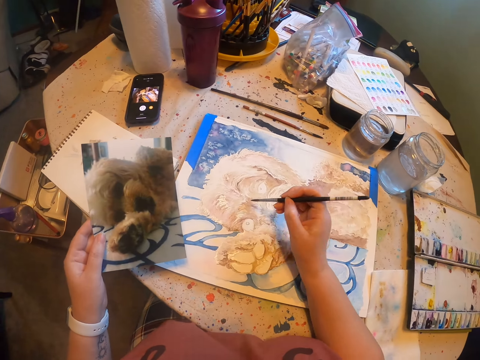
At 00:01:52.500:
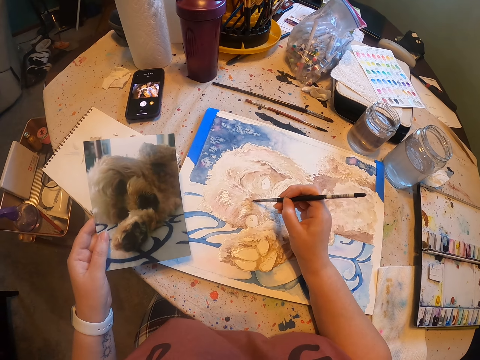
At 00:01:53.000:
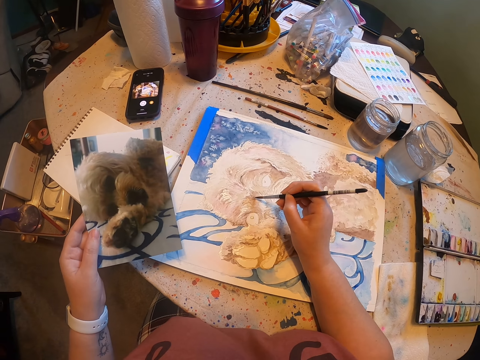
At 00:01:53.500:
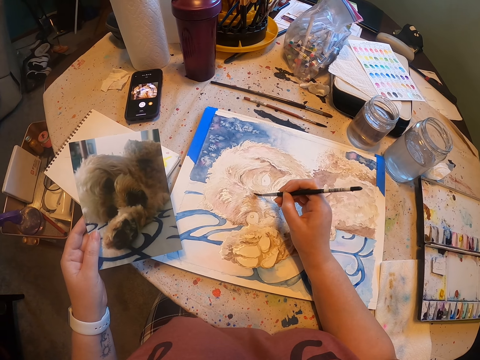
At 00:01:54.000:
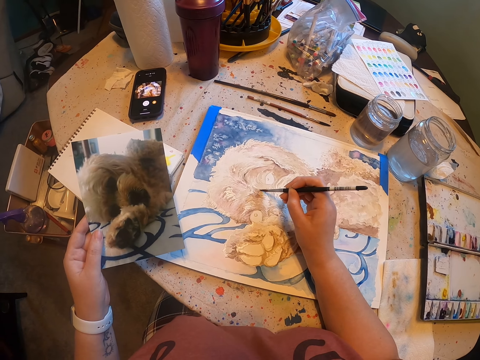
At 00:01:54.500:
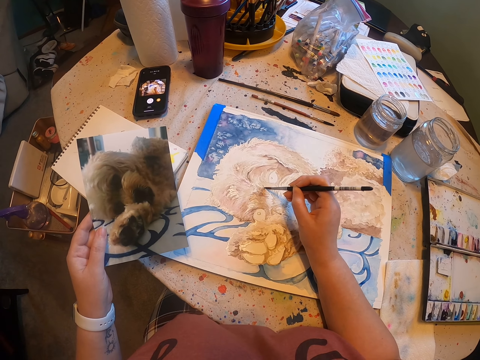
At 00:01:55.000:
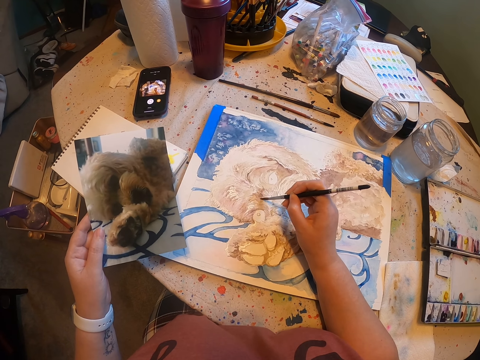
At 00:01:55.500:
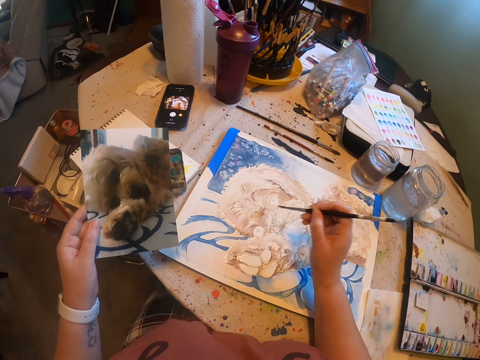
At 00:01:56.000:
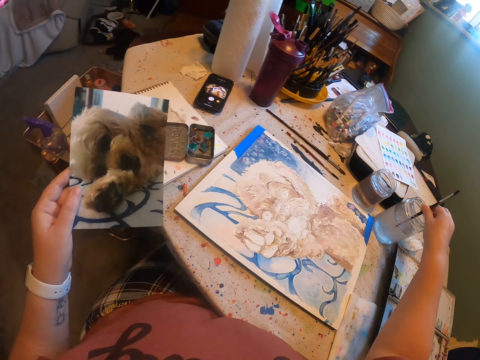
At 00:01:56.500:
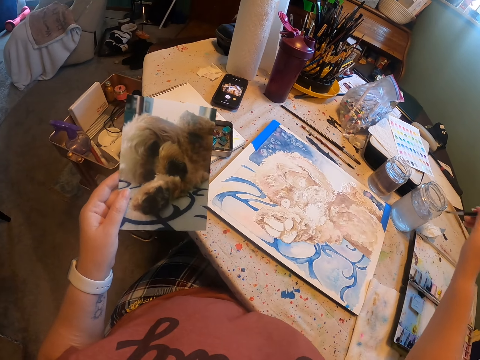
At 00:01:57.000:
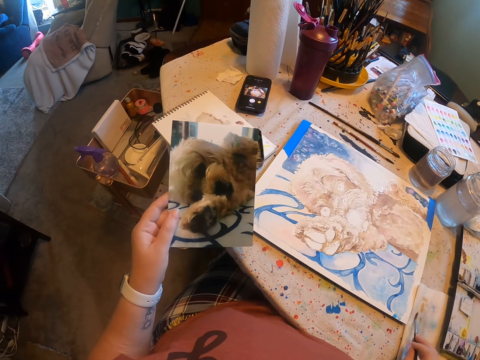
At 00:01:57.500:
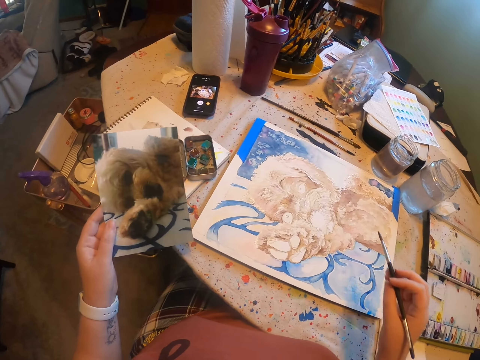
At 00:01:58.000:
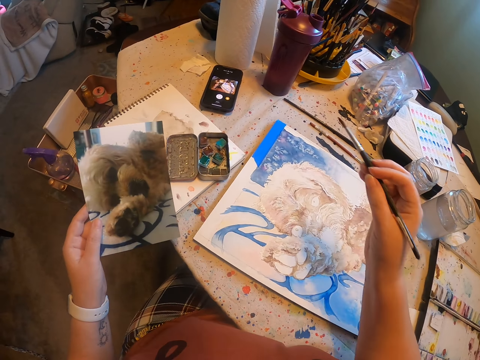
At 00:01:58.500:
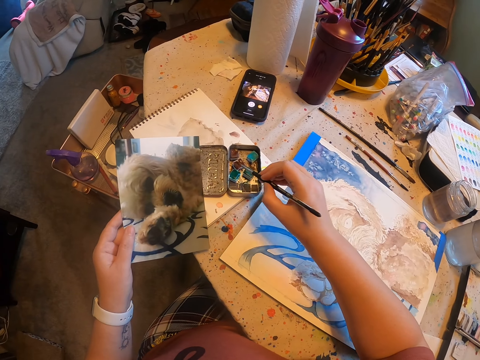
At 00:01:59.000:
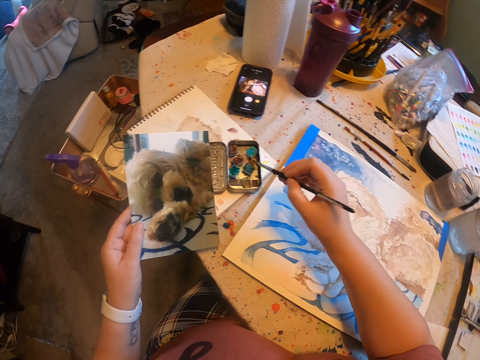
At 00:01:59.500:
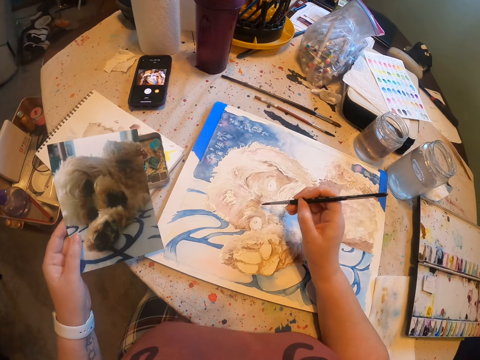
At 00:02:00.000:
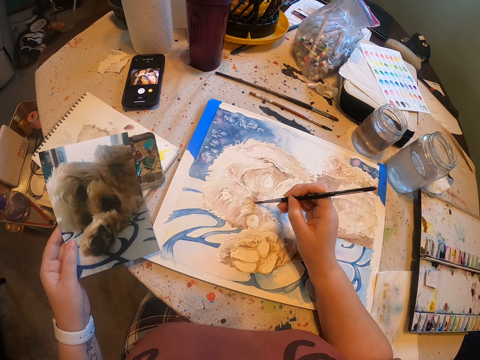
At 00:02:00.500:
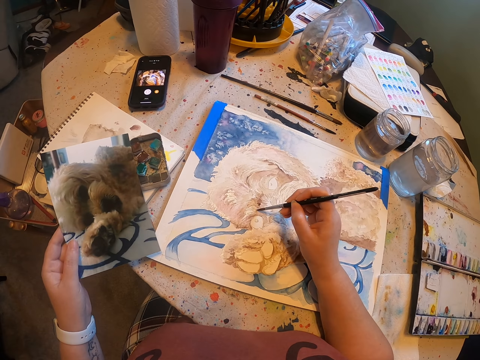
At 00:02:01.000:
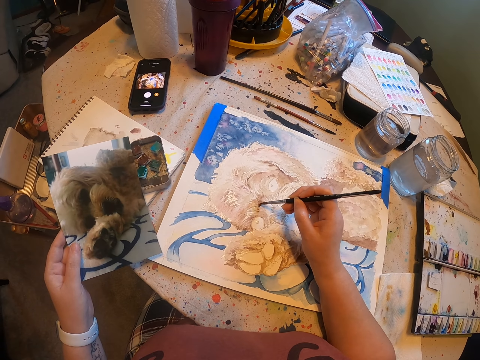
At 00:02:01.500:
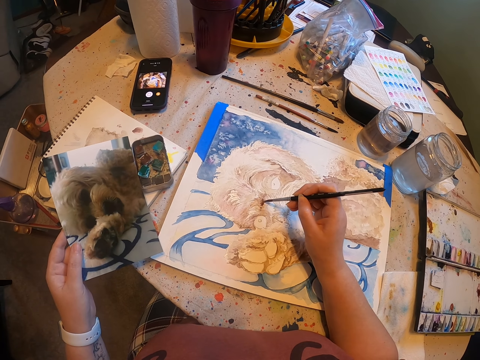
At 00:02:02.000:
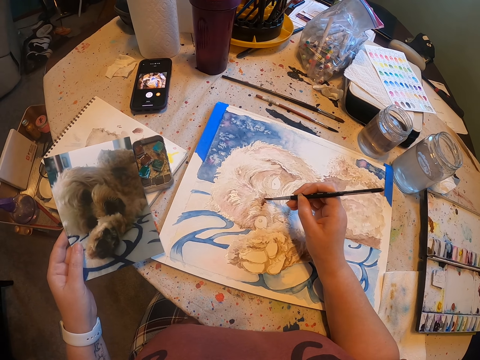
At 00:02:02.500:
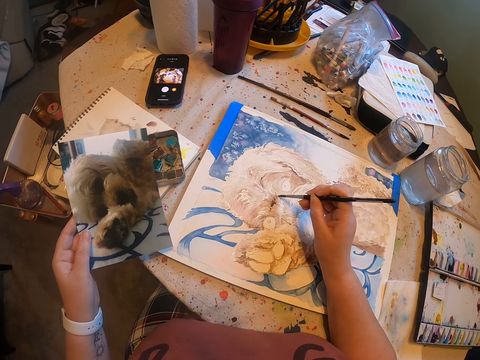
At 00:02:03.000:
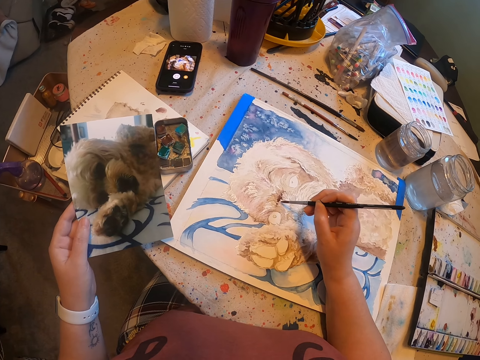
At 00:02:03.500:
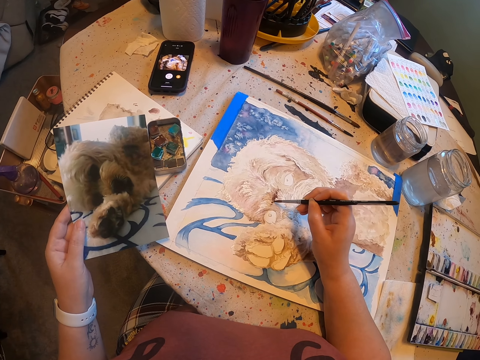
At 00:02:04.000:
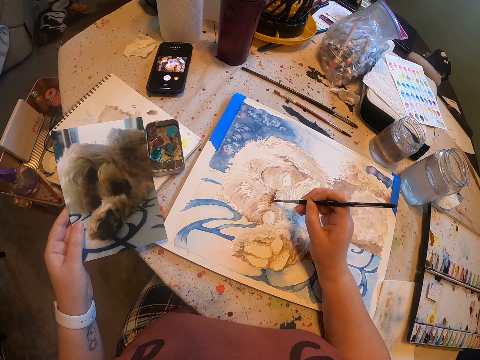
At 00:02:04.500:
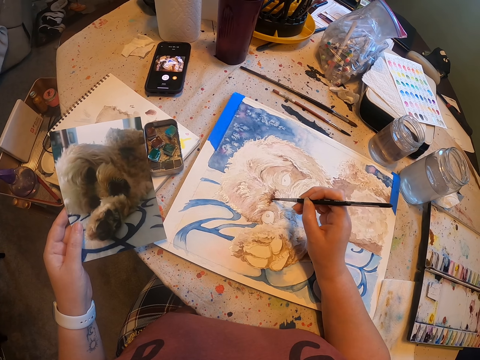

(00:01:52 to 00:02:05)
The camera wearer paints on the photo on the table. They dip a paint brush in water. They clean up the paint brush on a serviette. They dip the paint brush in the water colour. They paint on the photo on the table.

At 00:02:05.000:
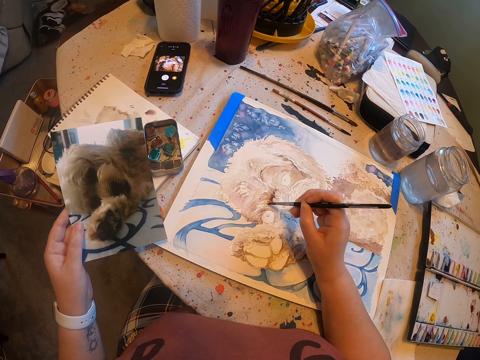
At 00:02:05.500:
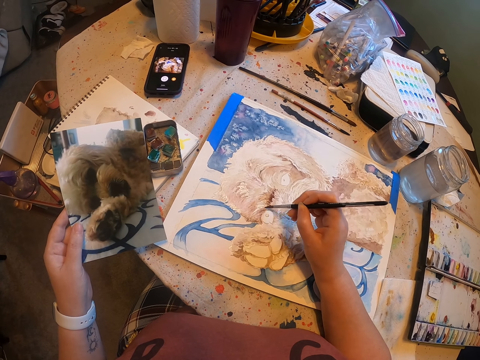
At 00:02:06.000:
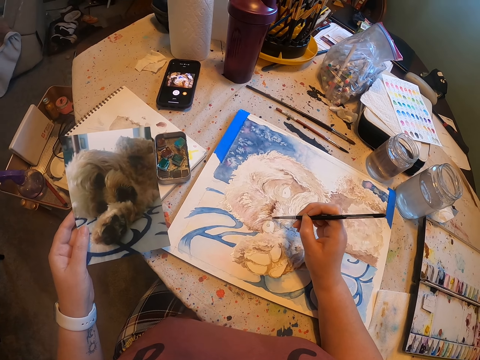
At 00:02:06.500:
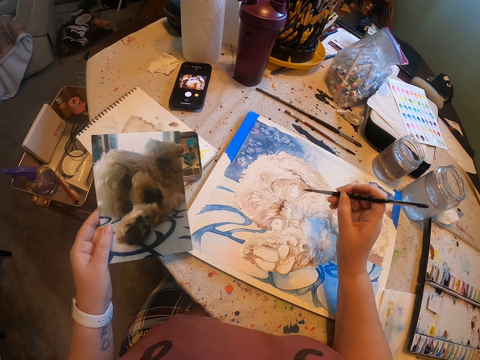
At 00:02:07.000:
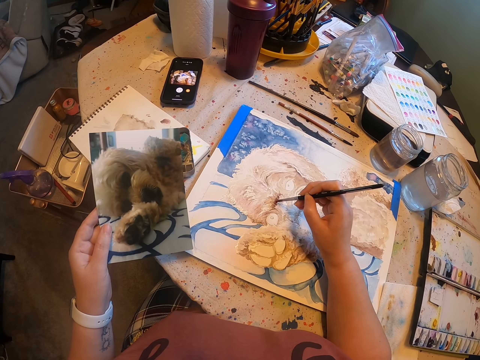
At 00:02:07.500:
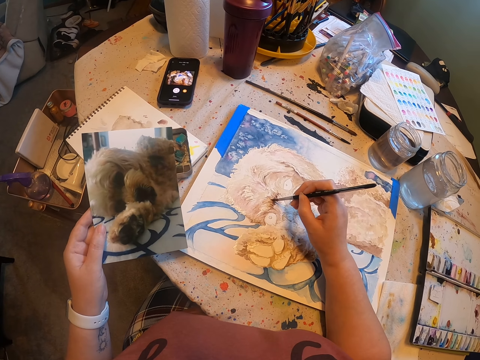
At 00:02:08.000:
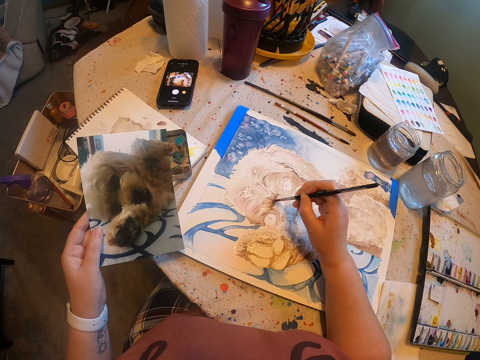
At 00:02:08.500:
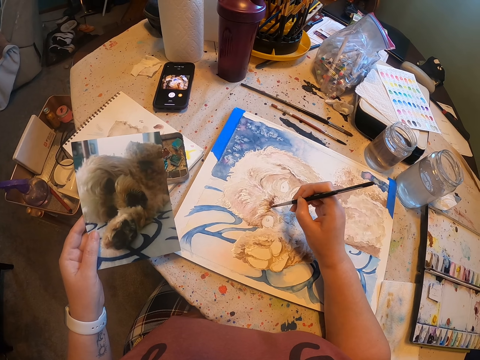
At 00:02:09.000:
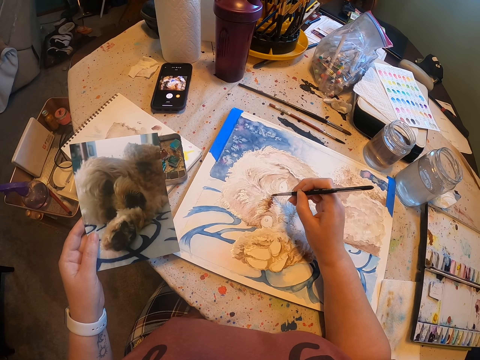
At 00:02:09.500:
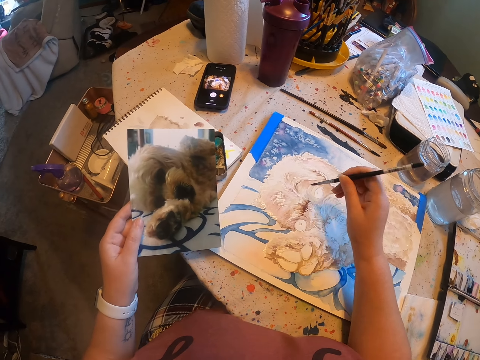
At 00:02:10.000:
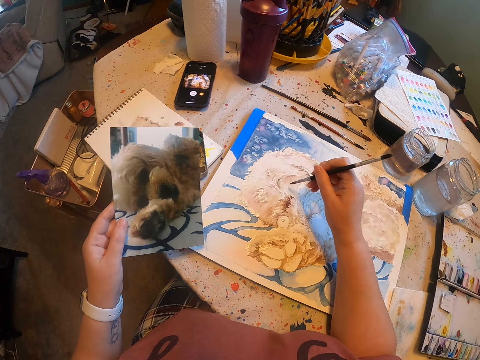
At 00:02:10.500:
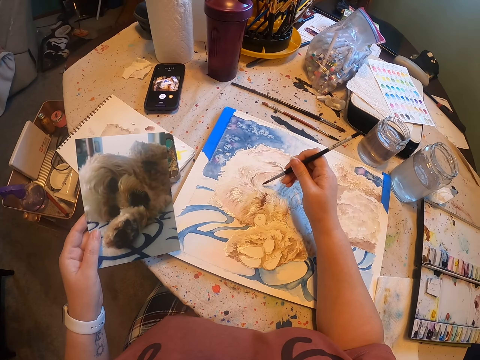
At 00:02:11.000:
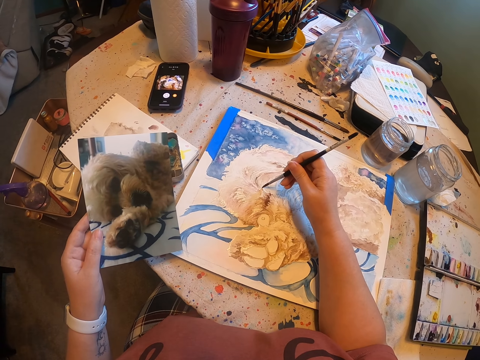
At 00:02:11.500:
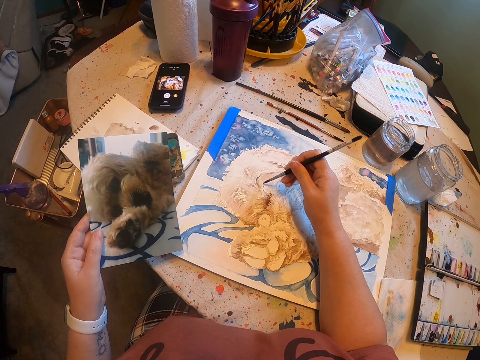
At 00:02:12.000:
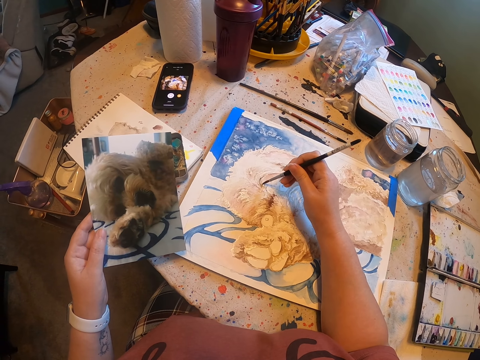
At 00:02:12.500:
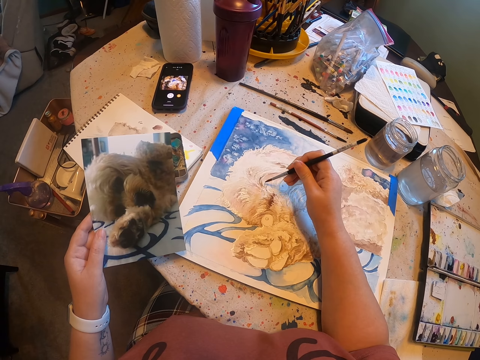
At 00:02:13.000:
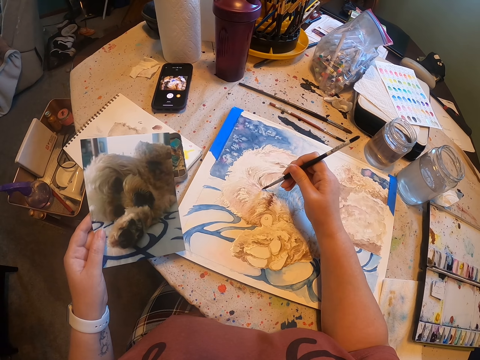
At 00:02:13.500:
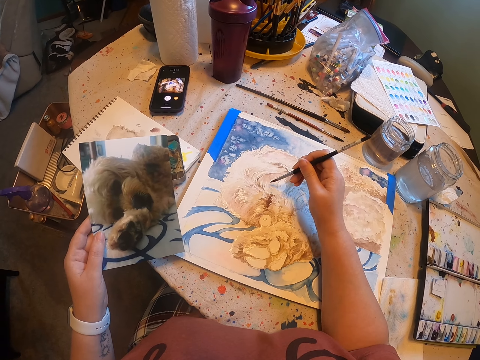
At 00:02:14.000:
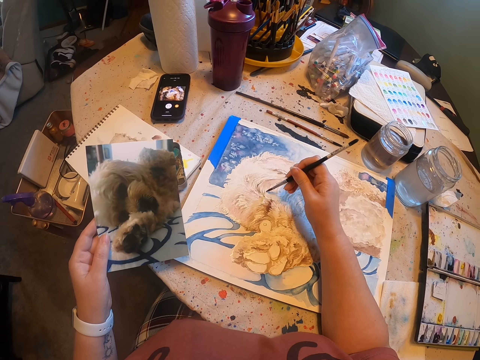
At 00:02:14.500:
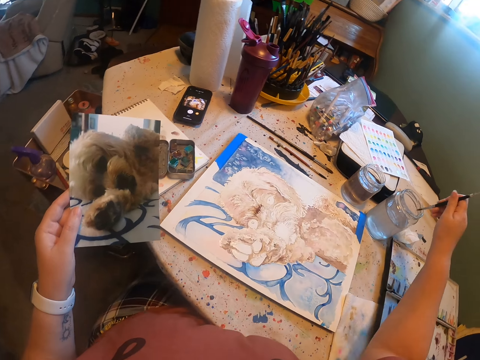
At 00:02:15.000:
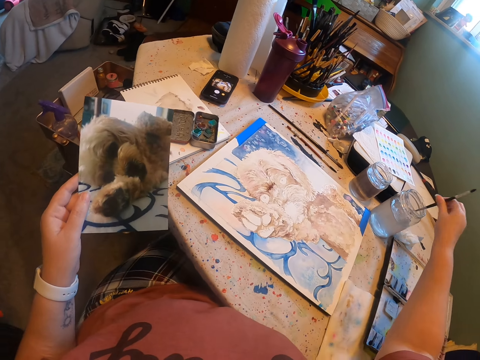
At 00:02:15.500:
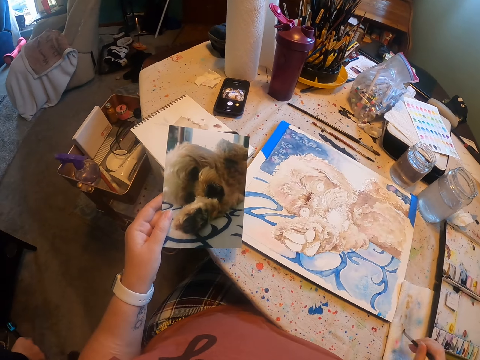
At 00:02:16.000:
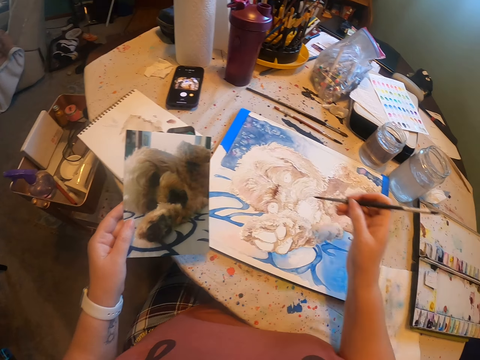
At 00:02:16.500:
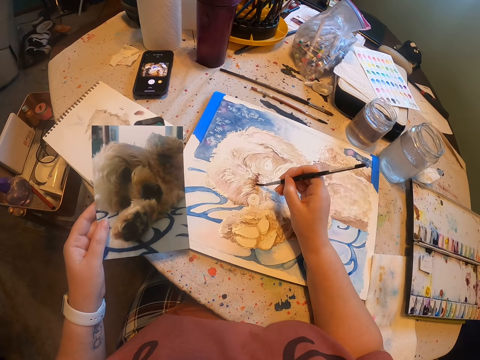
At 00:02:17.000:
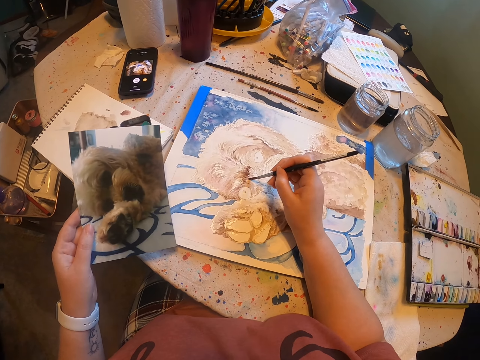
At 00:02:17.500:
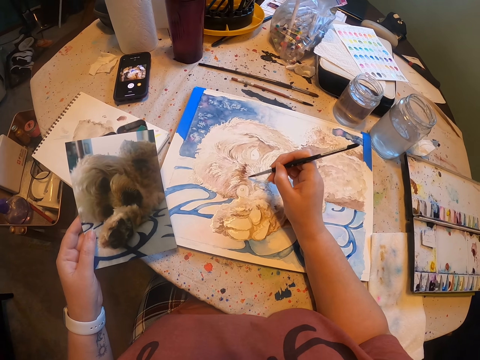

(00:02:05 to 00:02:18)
The camera wearer dips the paint brush in water. They clean up the paint brush on the serviette. They paint on the photo on the table.
